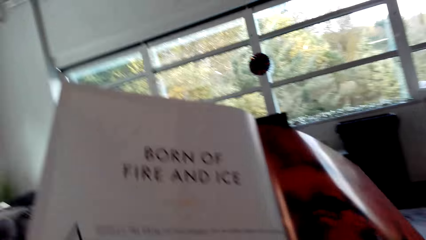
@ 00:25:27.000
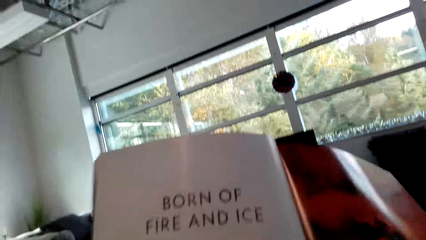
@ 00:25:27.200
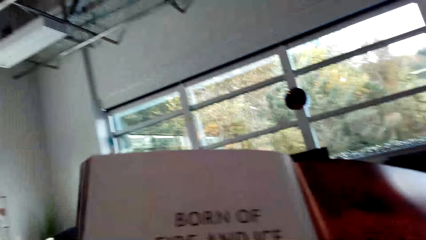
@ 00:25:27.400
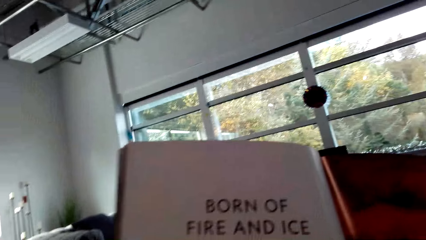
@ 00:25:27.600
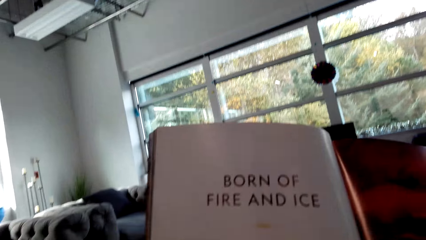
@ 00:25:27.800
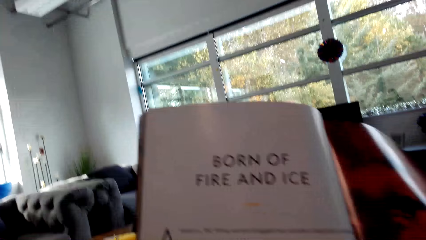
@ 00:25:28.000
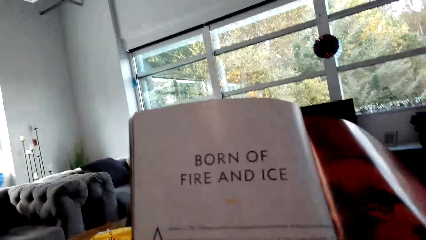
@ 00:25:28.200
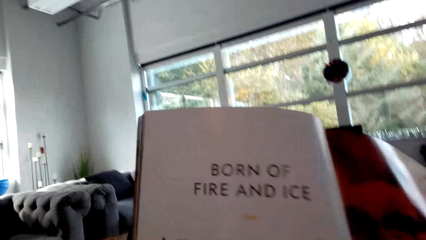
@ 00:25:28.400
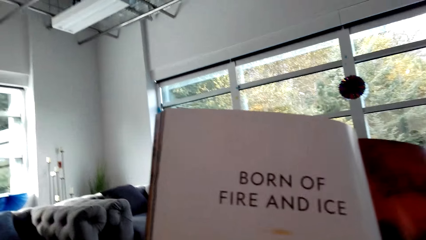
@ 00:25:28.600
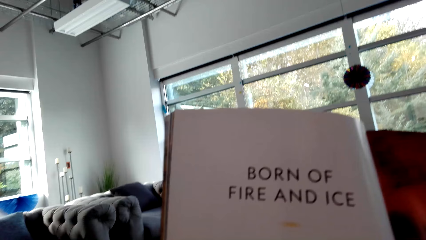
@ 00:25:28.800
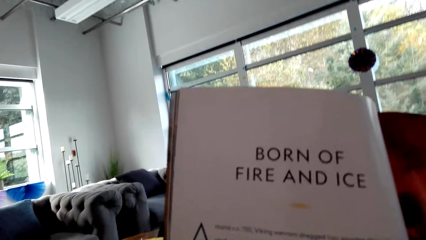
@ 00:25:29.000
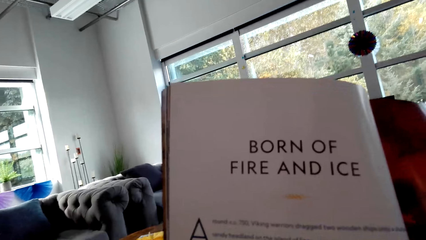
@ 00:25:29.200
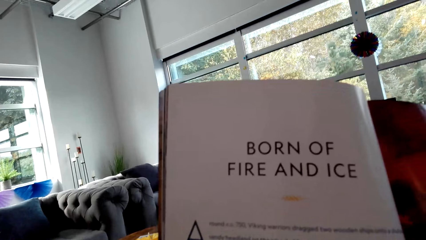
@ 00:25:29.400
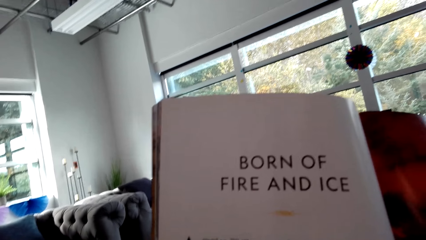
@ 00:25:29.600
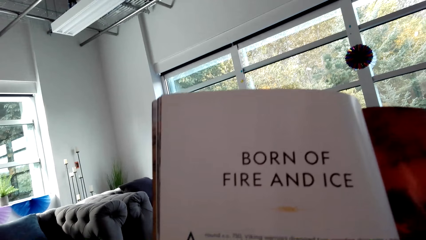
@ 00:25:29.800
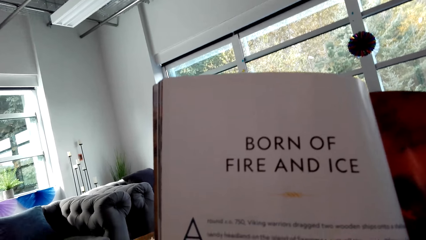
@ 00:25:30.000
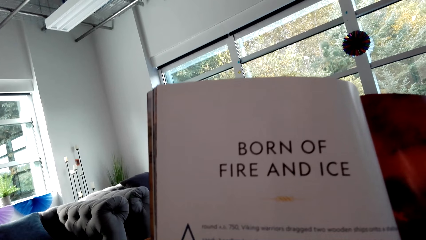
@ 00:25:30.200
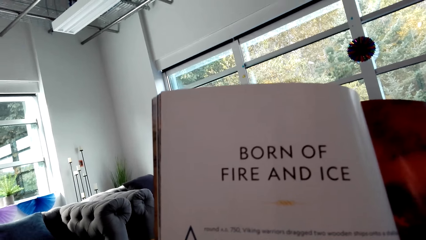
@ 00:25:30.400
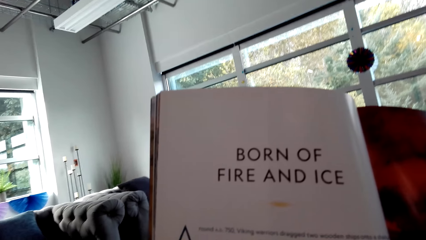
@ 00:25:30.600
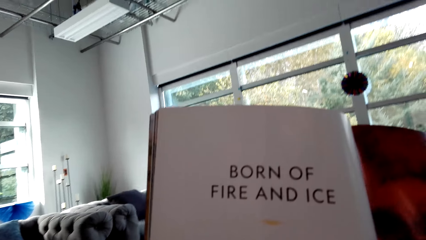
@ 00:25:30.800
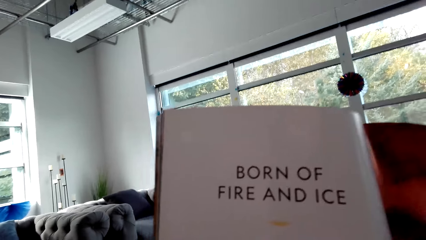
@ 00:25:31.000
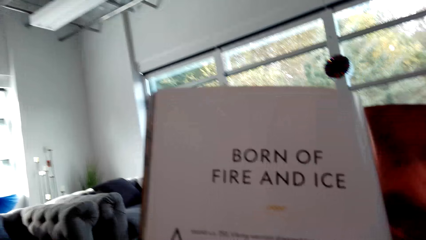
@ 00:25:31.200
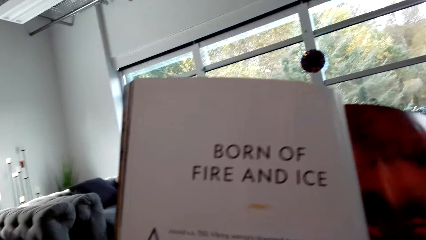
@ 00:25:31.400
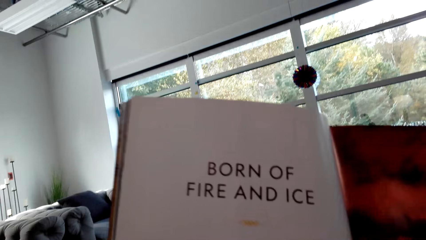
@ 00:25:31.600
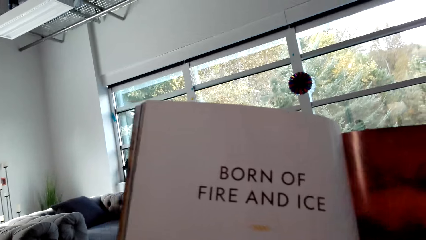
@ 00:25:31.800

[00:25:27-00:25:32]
The camera wearer reads the magazine.

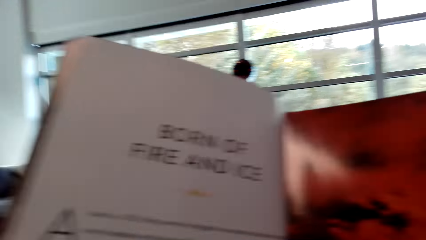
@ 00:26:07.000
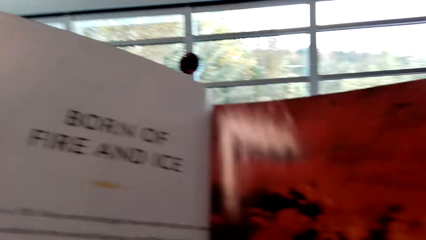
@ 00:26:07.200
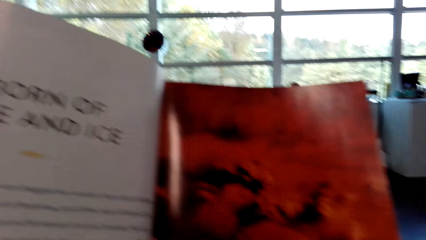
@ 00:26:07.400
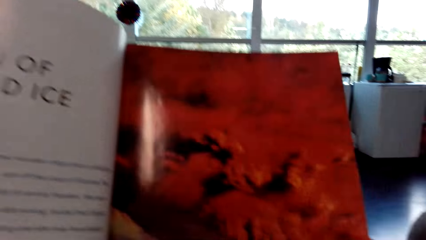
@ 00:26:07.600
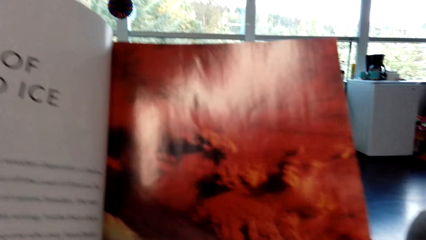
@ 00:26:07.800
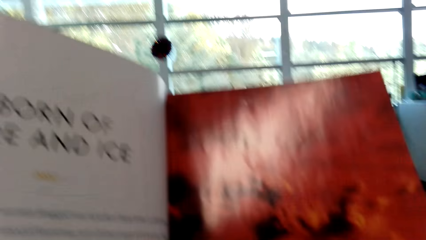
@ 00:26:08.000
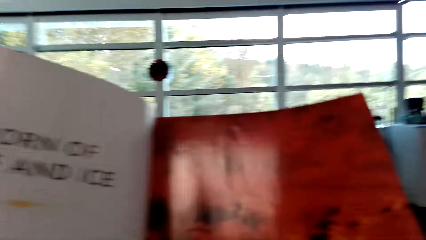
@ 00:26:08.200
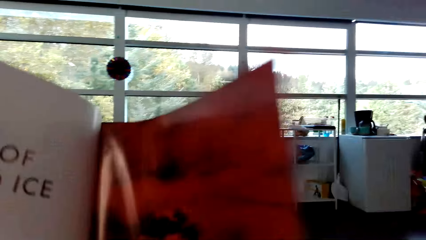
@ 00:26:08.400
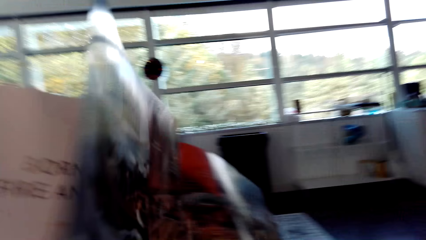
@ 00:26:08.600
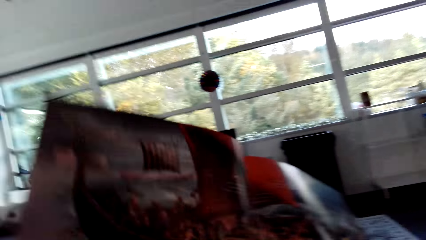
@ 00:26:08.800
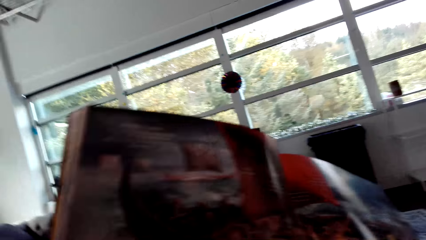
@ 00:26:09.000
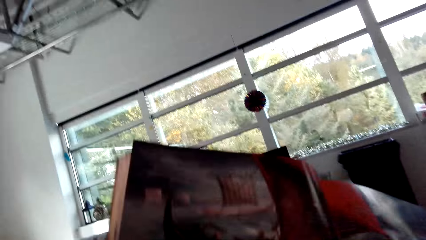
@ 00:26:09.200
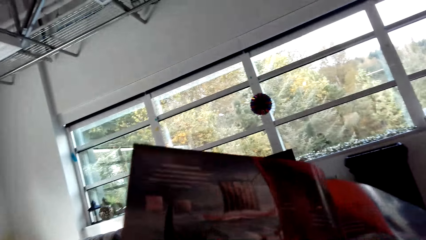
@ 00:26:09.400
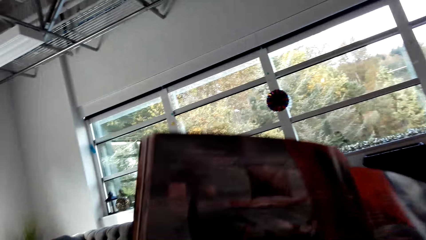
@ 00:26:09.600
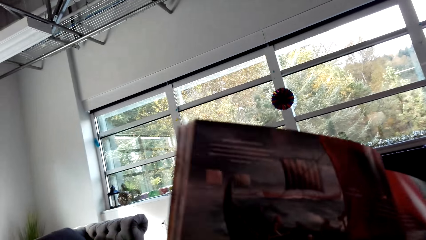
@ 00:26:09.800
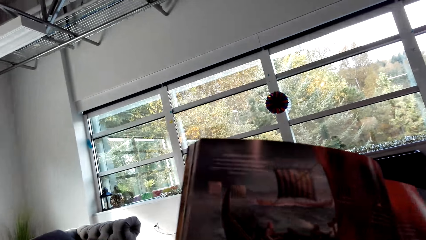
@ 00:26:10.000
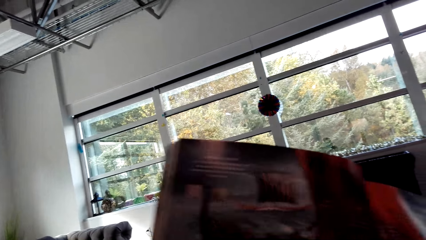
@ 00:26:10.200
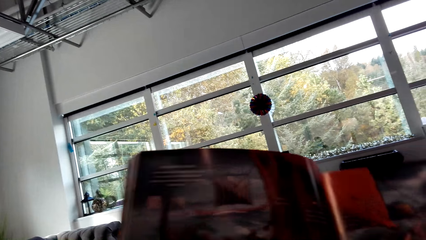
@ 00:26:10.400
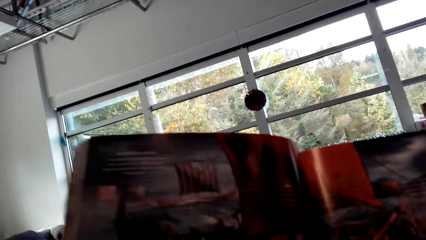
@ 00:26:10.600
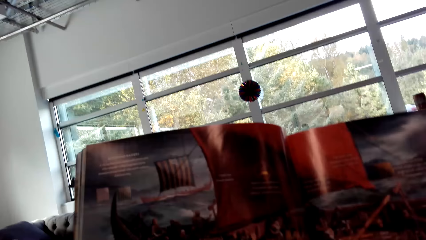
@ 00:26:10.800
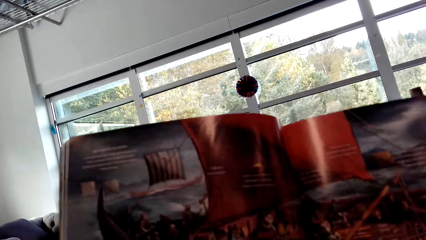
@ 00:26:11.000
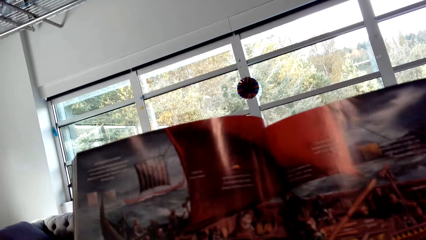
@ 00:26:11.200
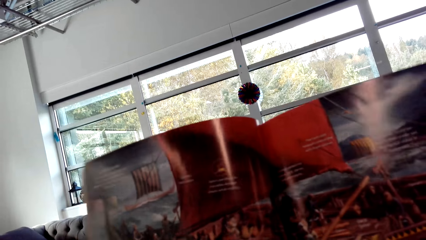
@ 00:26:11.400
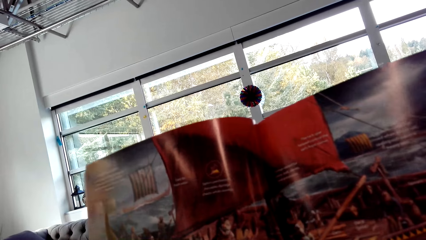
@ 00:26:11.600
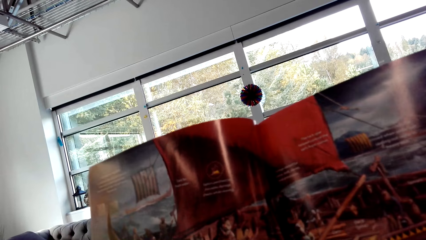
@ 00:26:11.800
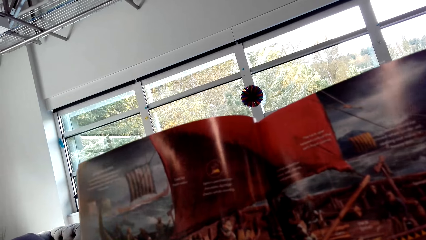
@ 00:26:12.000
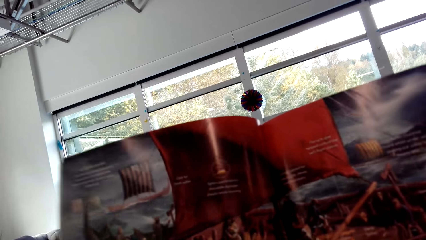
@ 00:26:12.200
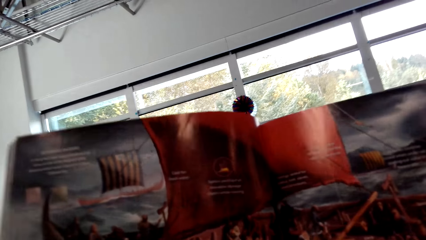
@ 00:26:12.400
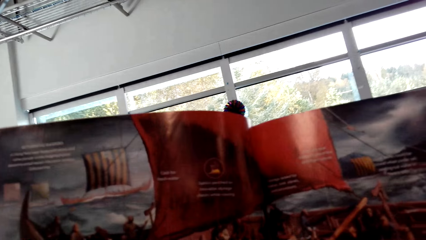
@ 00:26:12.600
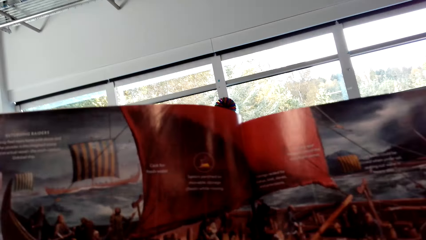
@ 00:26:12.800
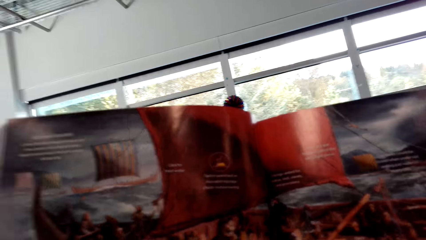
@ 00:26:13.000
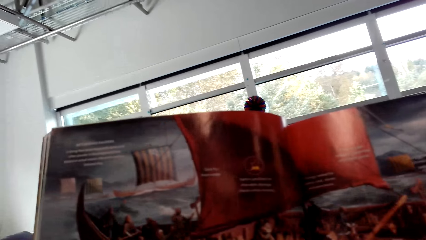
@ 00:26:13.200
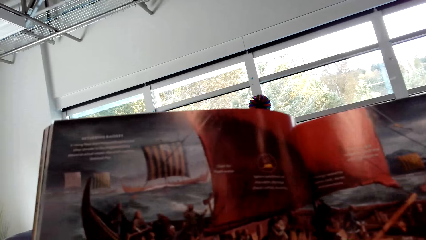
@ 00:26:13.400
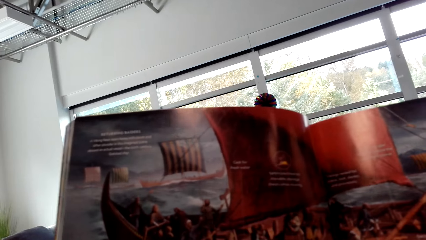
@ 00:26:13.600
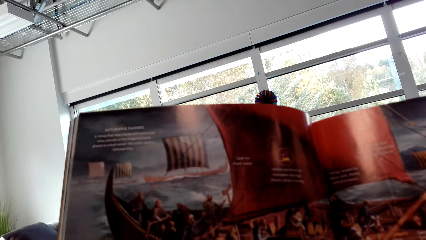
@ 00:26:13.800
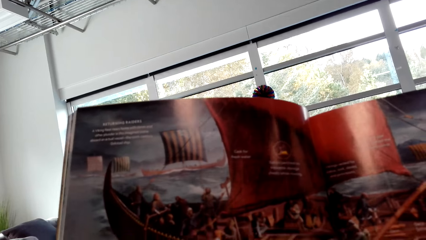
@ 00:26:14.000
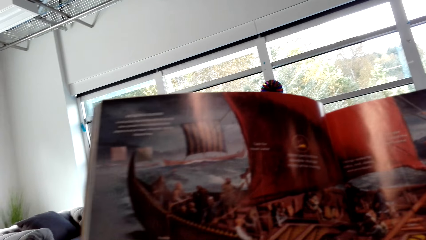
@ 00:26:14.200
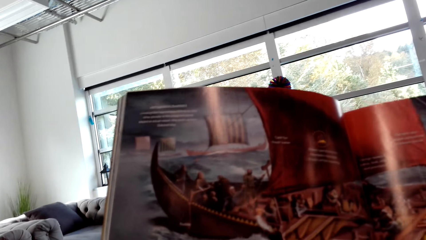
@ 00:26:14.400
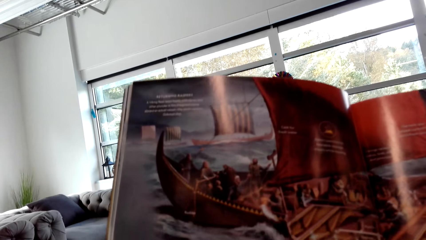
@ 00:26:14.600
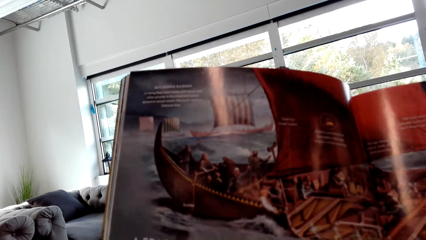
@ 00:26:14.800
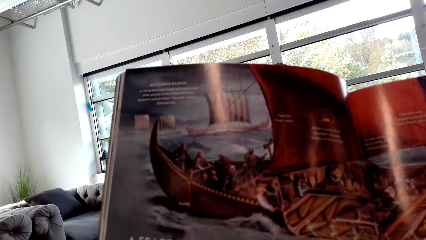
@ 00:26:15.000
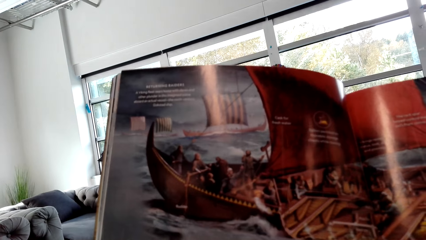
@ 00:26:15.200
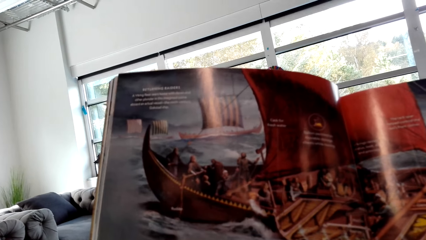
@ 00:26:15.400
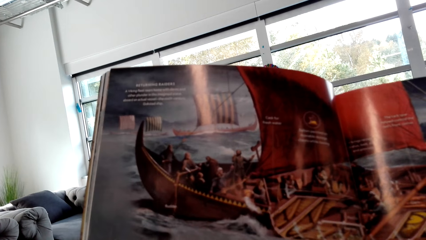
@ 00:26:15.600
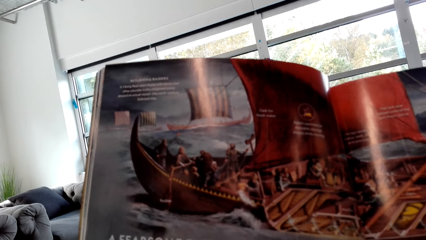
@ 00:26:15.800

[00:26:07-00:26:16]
The camera wearer opens the page of the magazine. They read the magazine.

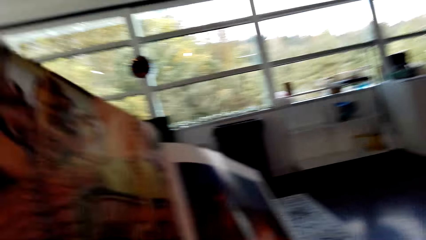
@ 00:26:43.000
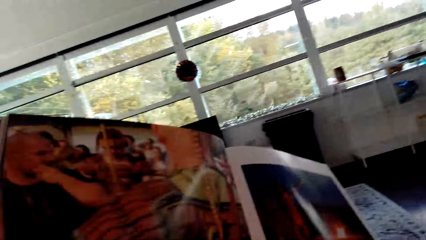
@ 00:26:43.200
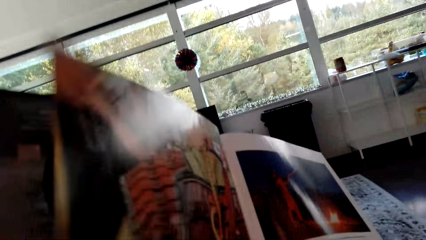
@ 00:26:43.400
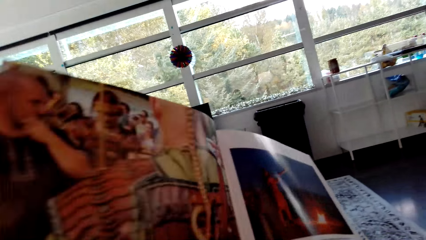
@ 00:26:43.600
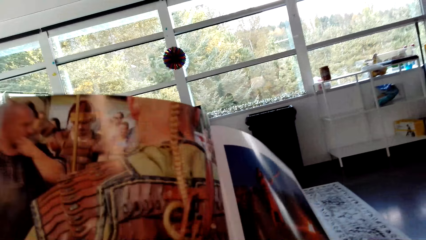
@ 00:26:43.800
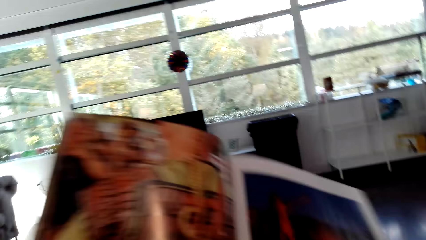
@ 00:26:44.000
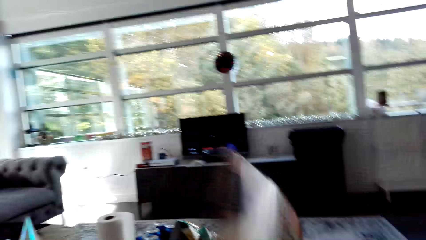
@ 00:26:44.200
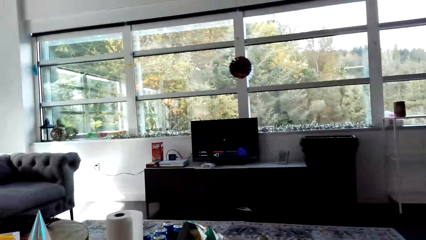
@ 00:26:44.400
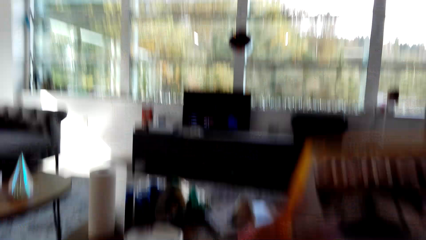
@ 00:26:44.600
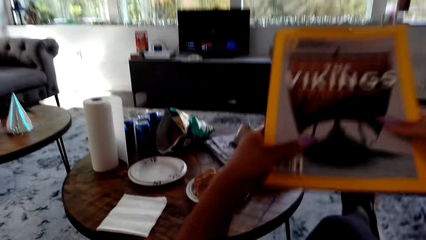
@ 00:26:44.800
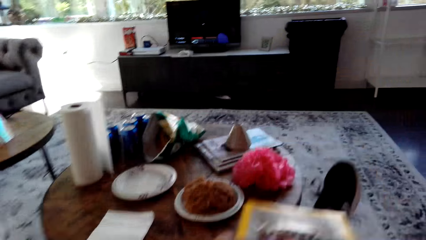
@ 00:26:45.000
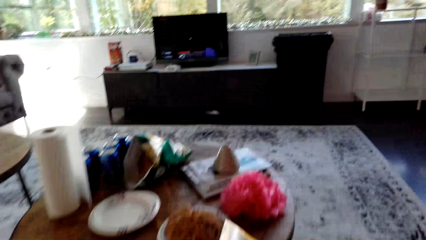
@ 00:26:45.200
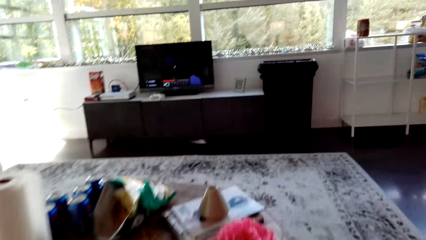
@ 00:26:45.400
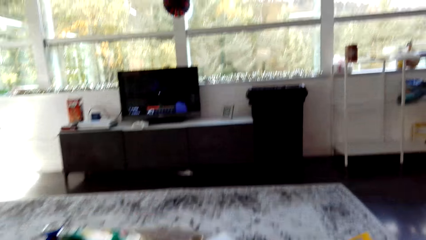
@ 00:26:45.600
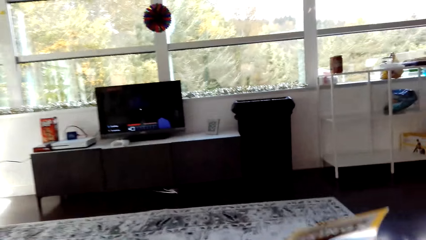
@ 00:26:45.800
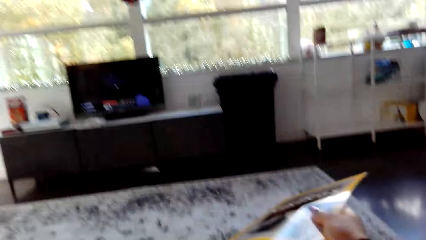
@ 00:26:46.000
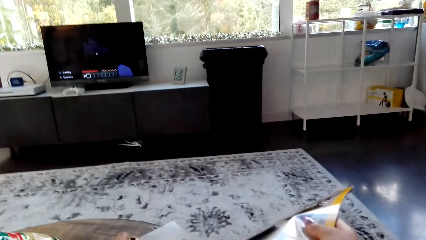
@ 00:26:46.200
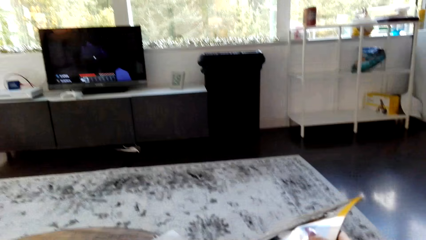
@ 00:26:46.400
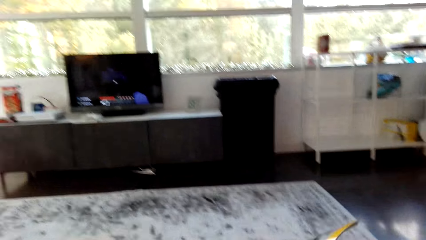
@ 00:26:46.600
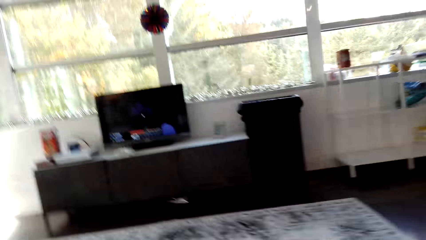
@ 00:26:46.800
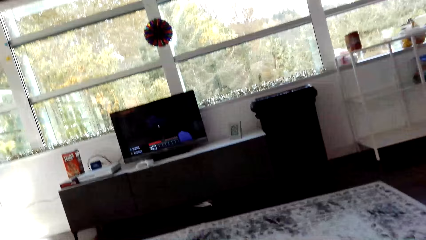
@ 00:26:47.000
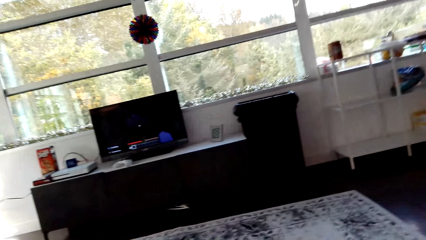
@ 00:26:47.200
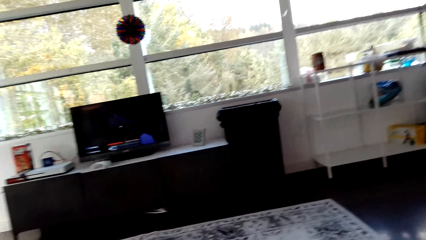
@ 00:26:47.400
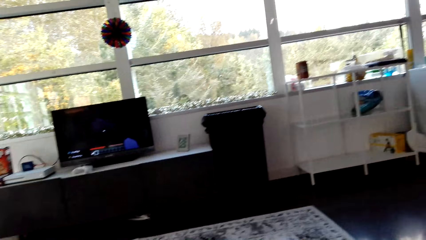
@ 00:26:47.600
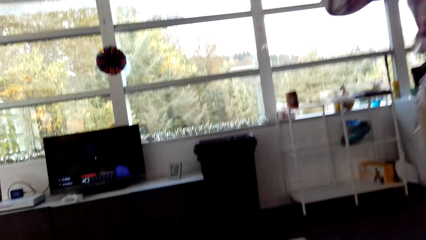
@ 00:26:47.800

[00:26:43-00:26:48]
The camera wearer puts the magazine on the table.
